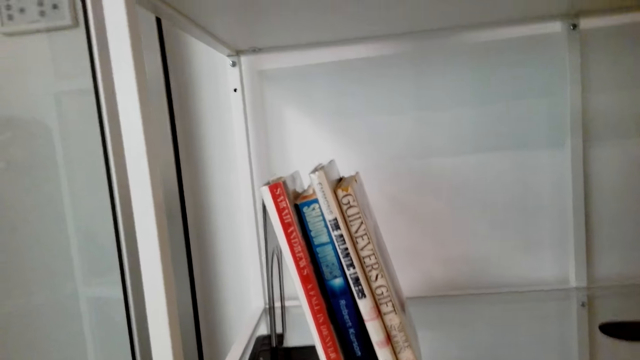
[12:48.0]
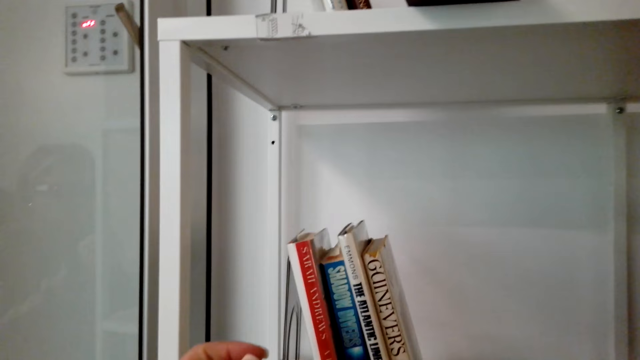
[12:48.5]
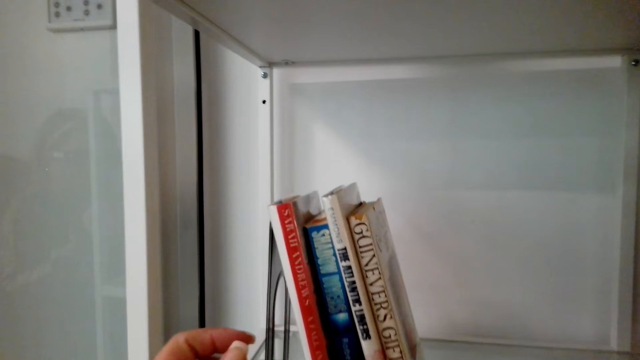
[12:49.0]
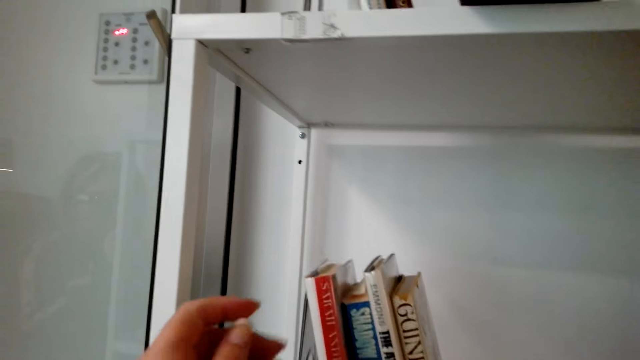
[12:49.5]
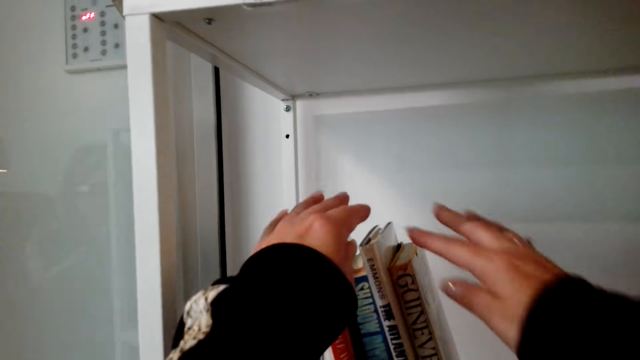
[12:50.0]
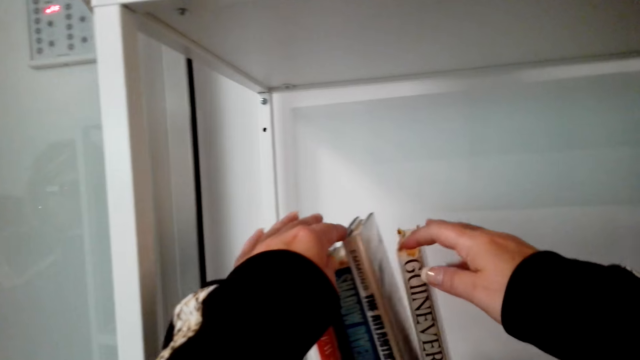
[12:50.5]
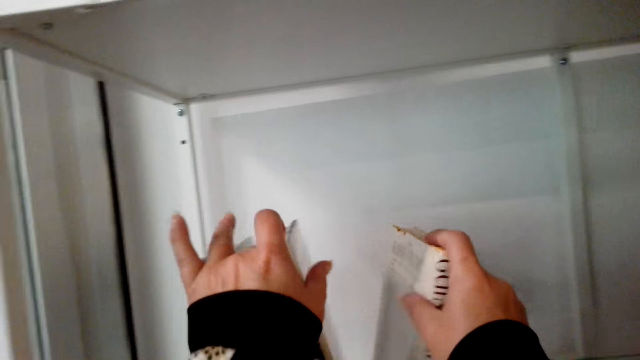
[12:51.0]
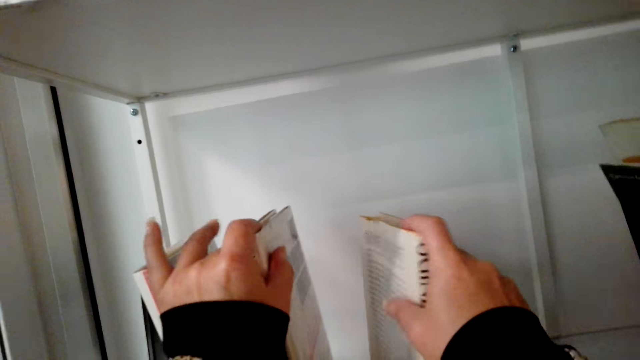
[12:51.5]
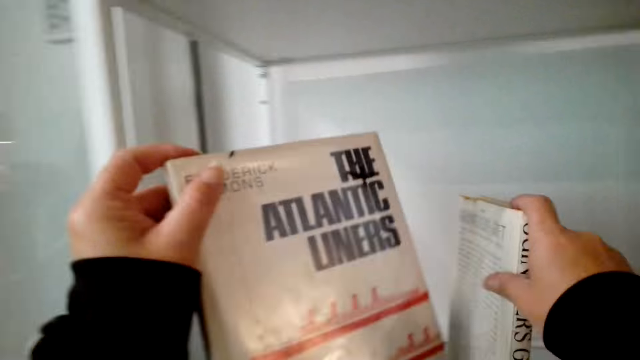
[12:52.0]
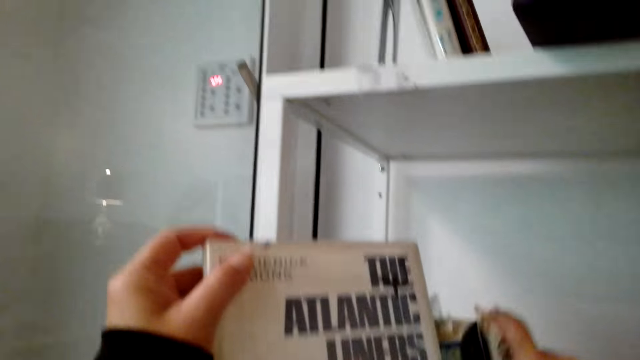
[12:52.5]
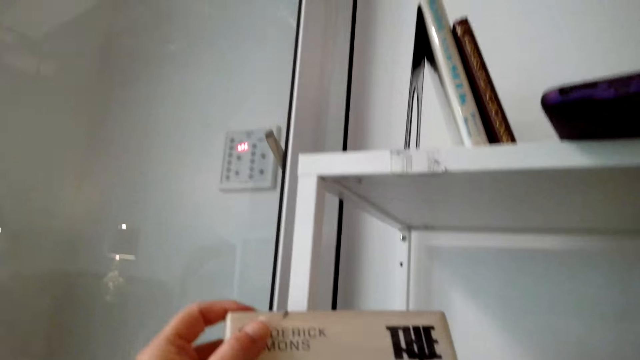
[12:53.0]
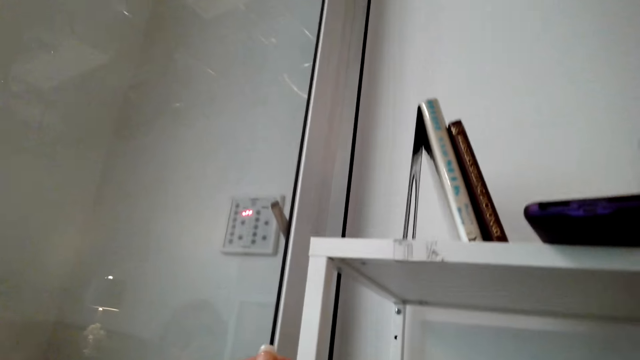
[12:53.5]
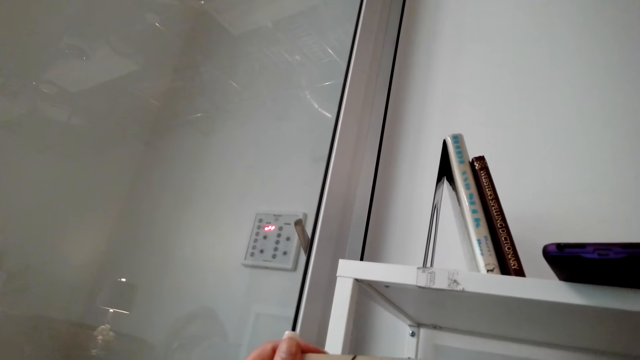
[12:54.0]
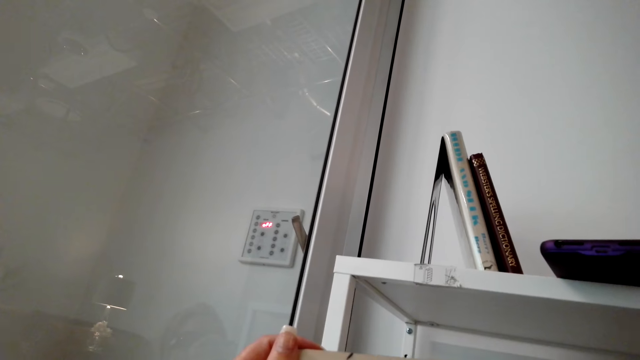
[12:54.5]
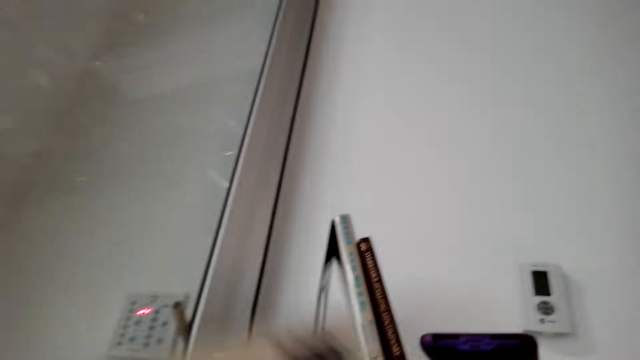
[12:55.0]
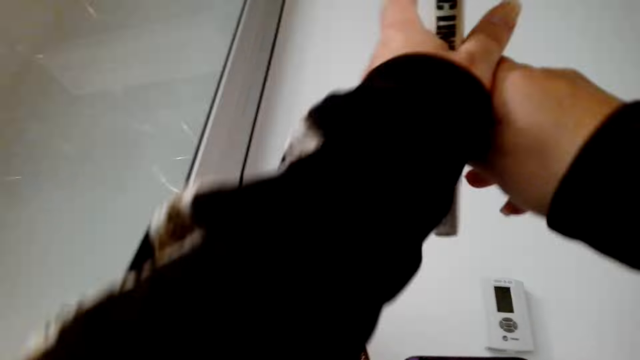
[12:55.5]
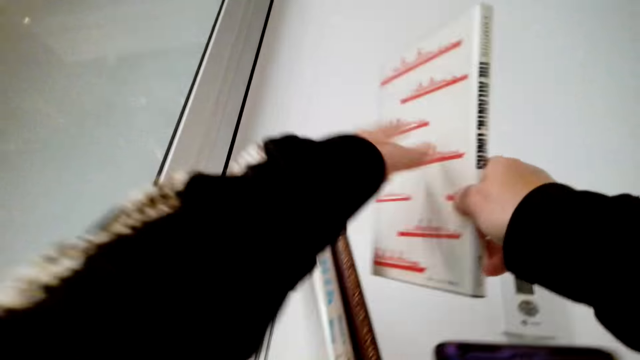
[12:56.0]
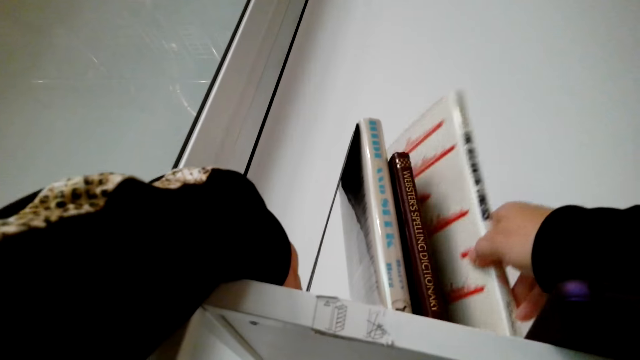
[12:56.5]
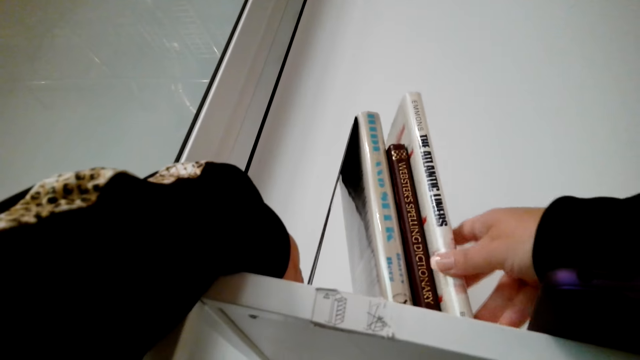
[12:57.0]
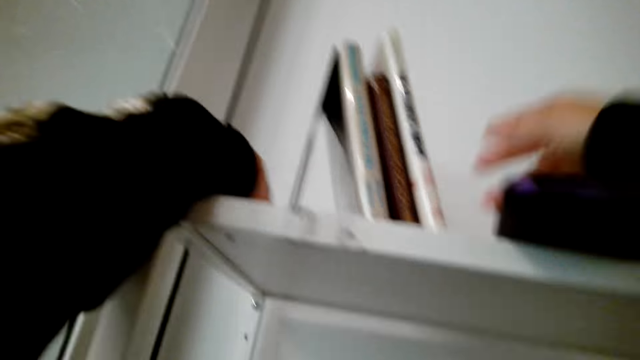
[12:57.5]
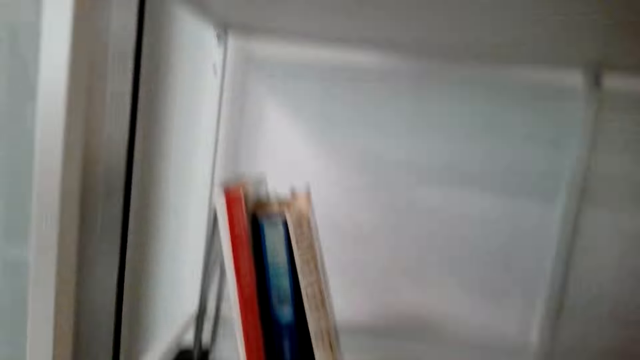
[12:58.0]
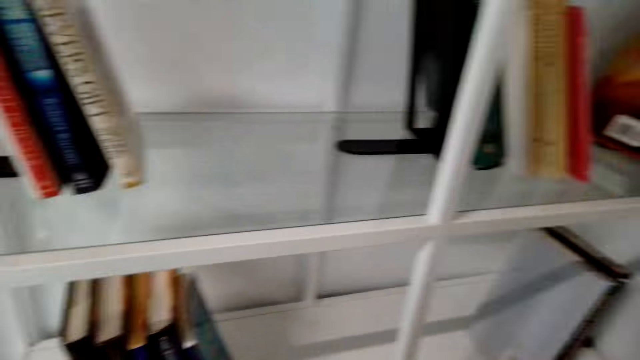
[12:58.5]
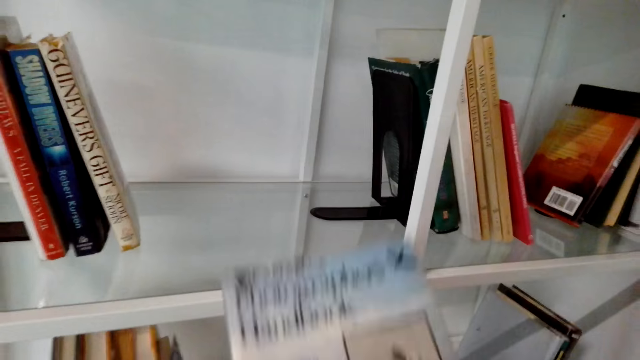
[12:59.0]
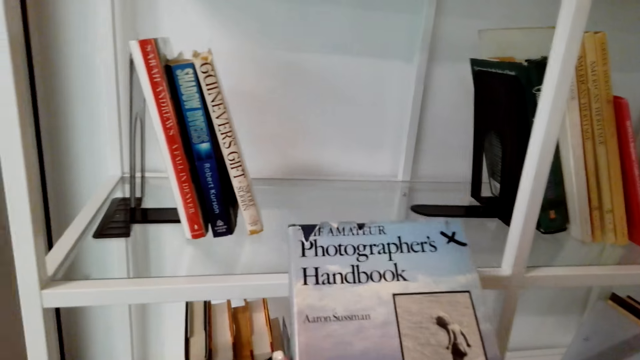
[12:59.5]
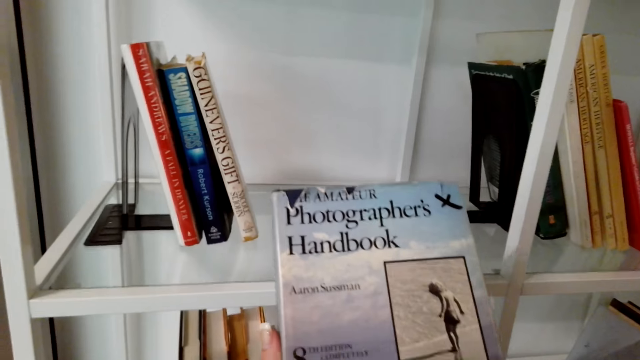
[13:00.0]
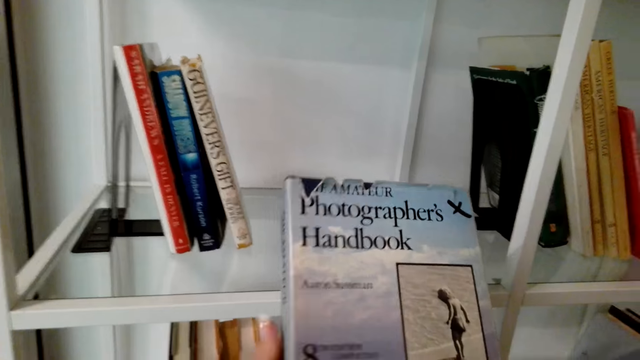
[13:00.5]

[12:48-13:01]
The camera wearer talks with someone. They pick up a book. They talk. They pick up a book. They put the book in the shelf. They breathe. They pick up a book.

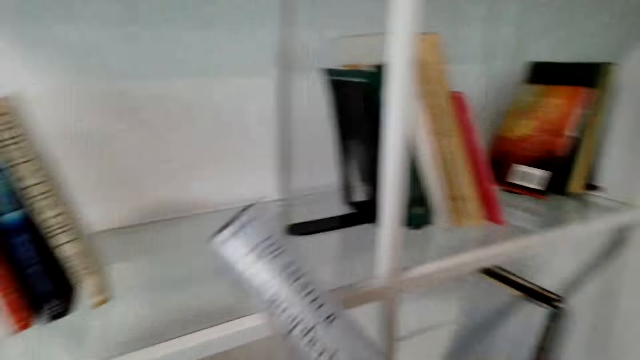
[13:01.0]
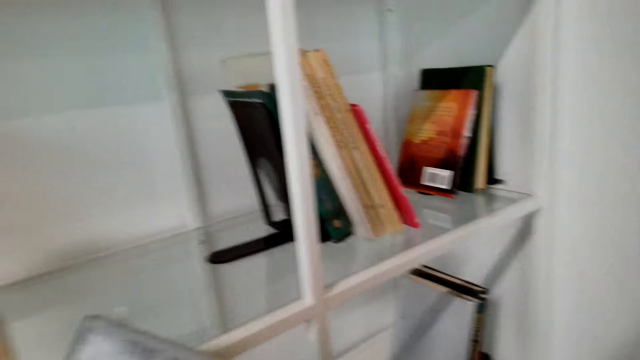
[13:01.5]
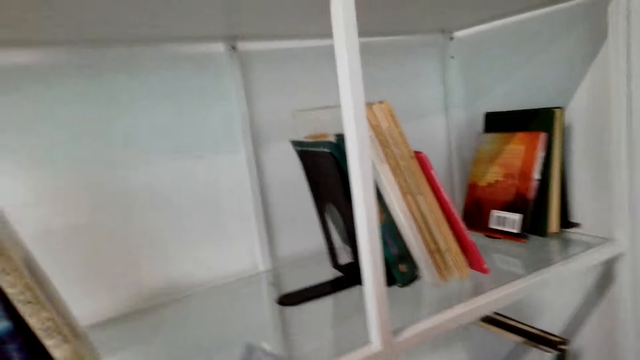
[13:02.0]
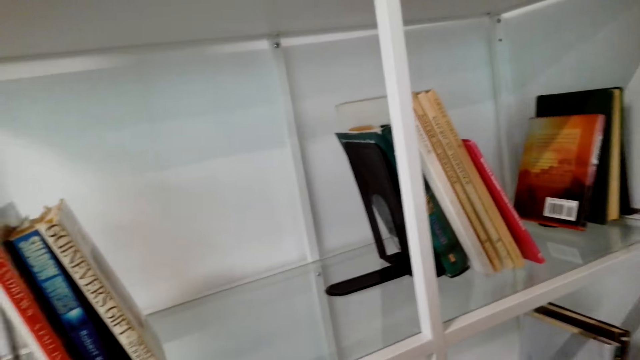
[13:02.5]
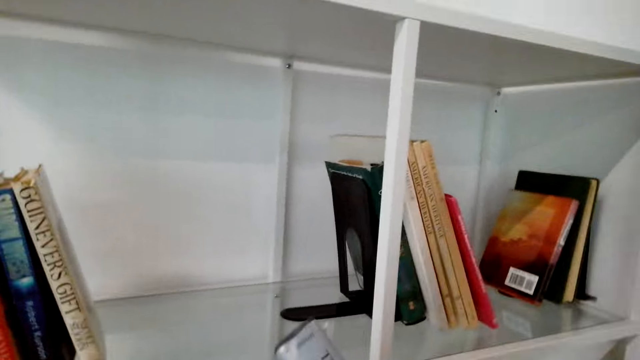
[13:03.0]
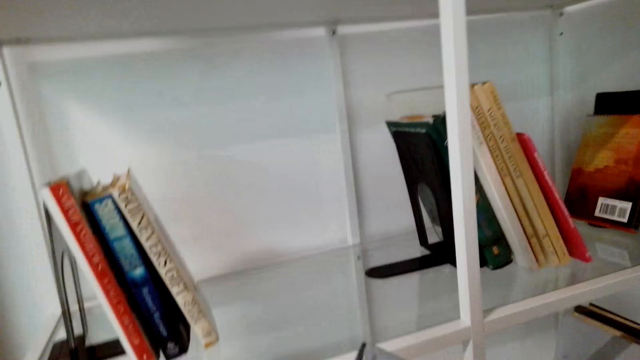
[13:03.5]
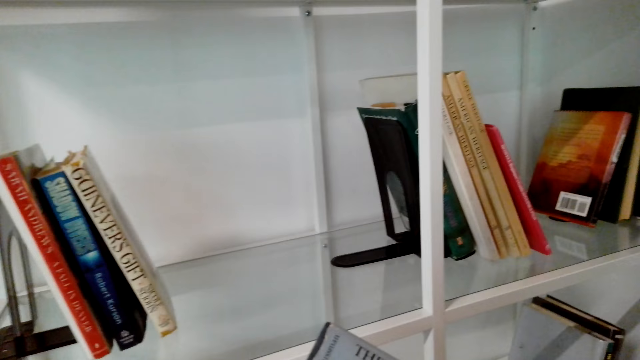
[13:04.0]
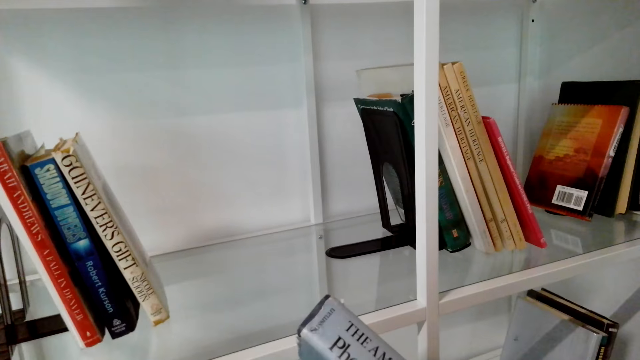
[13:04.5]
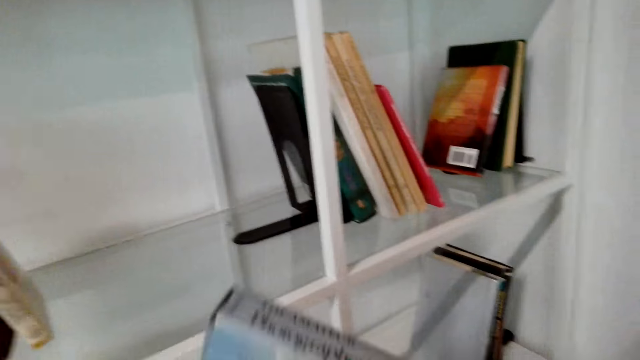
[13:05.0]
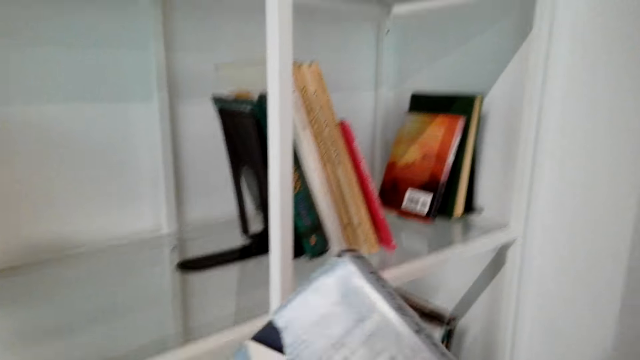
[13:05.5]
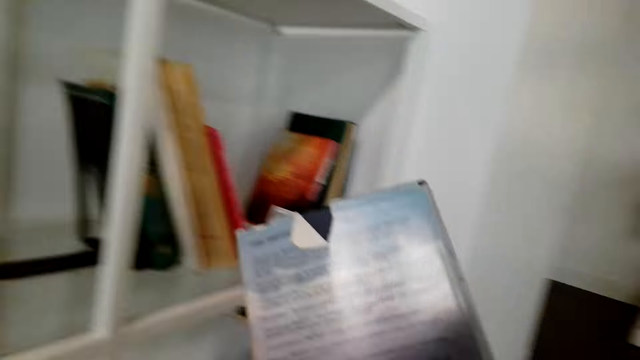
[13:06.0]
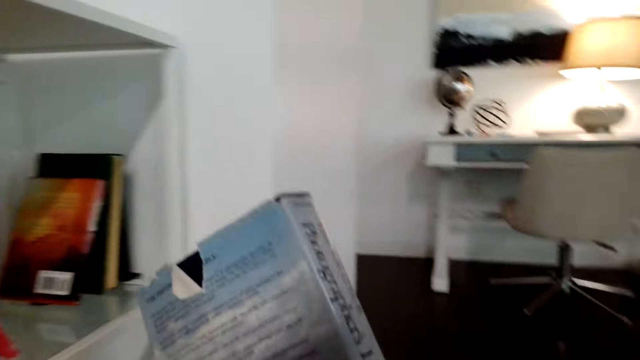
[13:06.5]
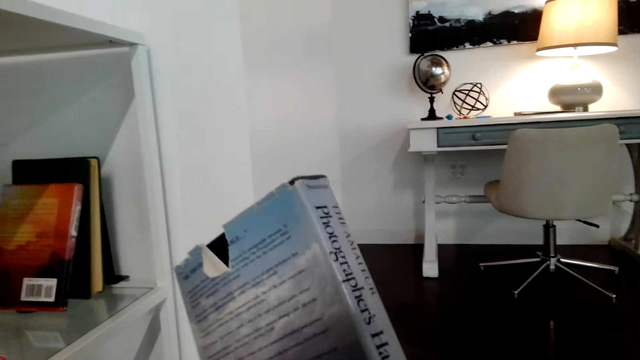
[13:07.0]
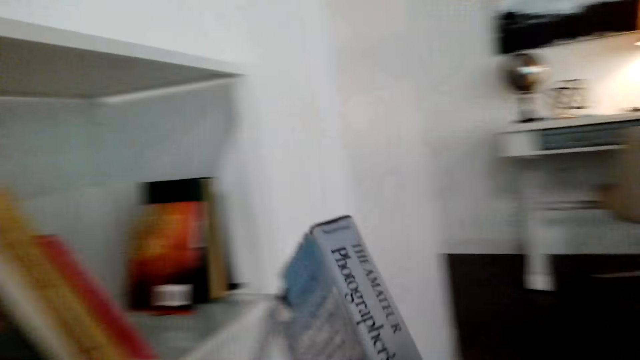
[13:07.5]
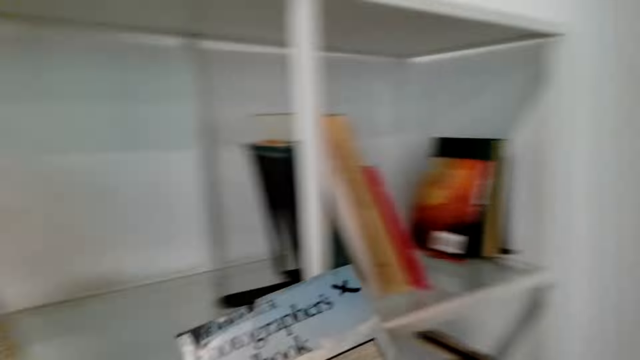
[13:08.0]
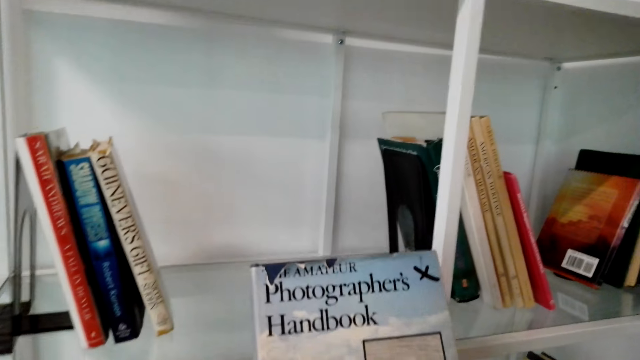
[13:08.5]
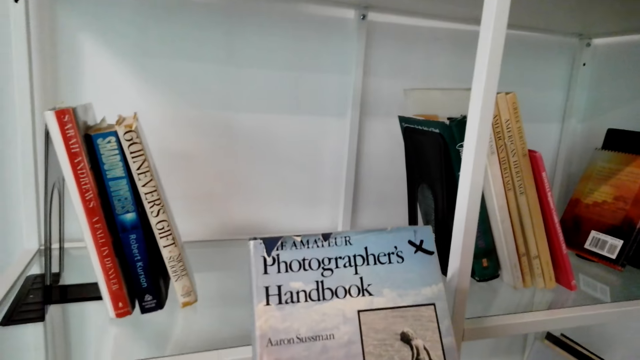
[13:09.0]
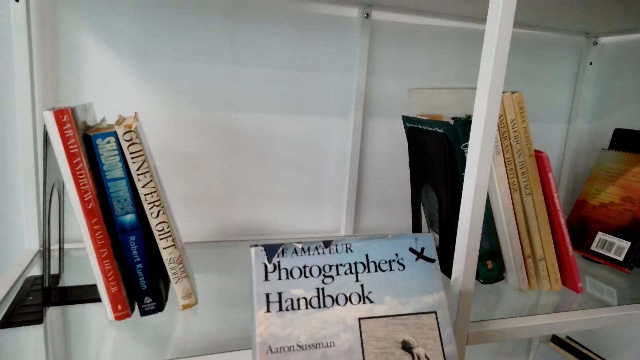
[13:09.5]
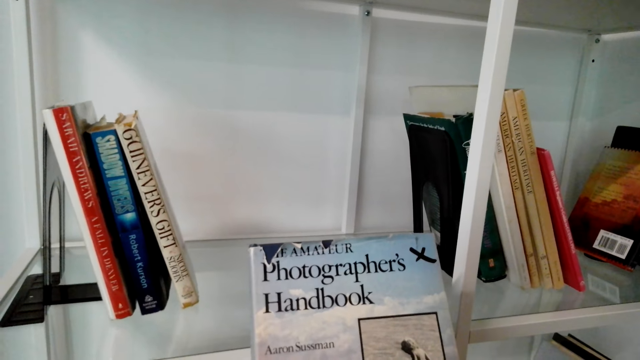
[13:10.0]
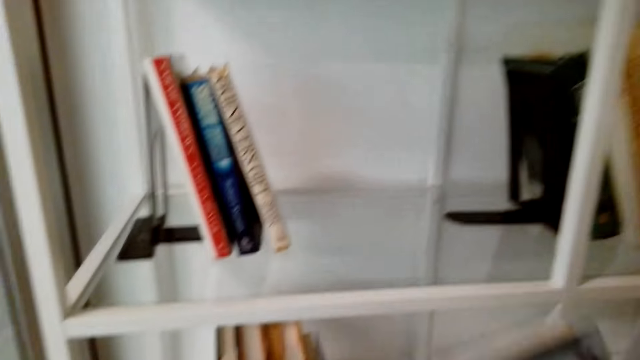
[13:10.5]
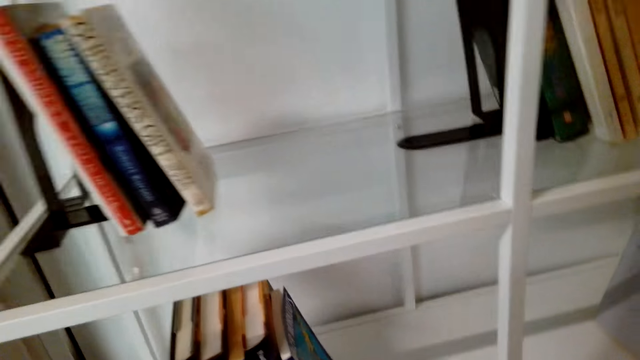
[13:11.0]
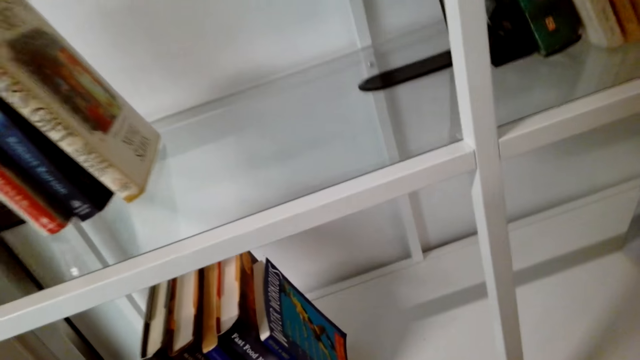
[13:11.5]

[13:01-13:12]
The camera wearer talks. They pick a book. They talk.
